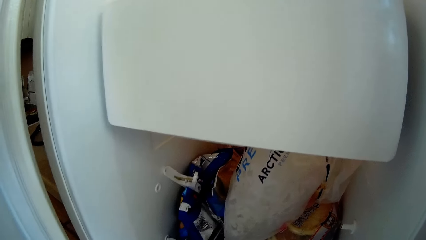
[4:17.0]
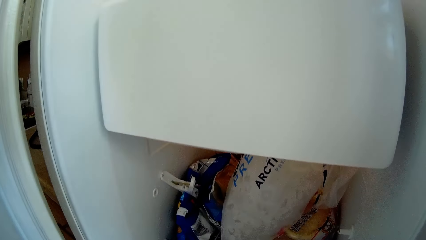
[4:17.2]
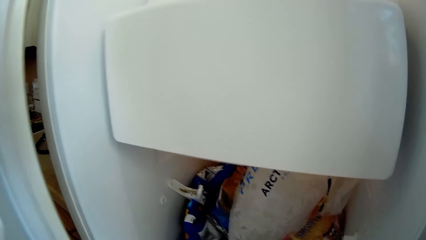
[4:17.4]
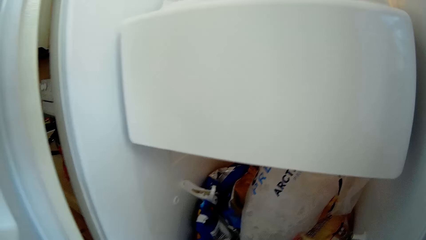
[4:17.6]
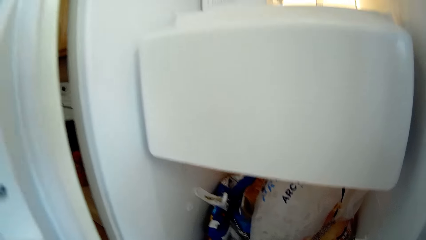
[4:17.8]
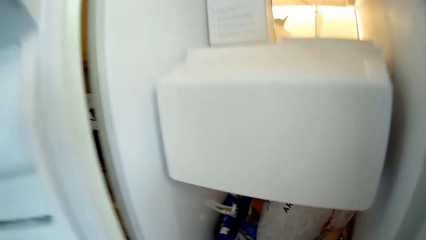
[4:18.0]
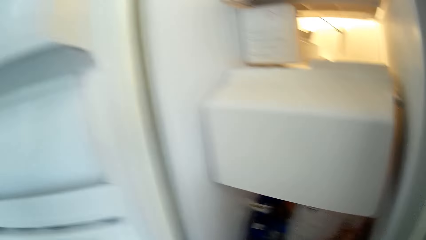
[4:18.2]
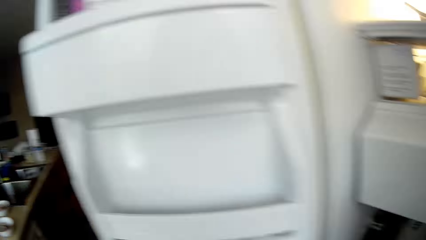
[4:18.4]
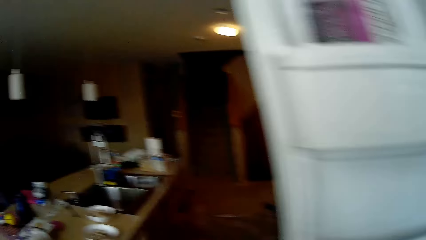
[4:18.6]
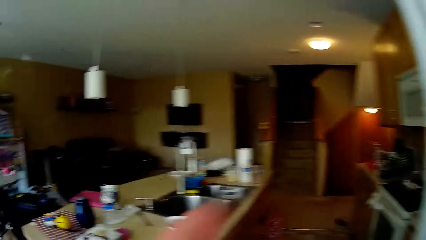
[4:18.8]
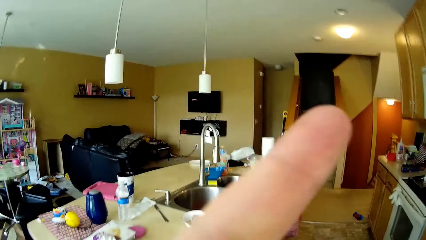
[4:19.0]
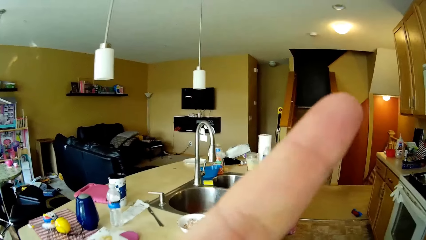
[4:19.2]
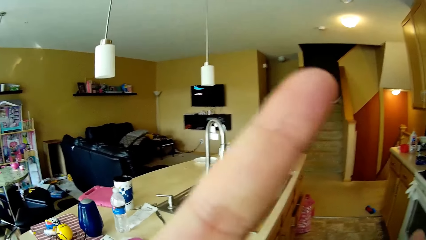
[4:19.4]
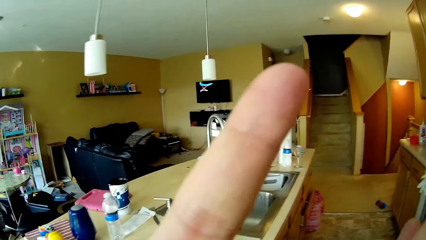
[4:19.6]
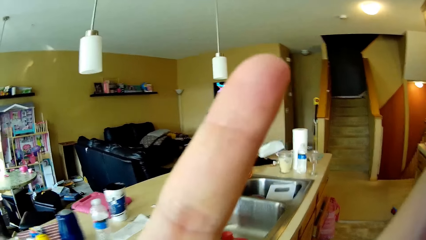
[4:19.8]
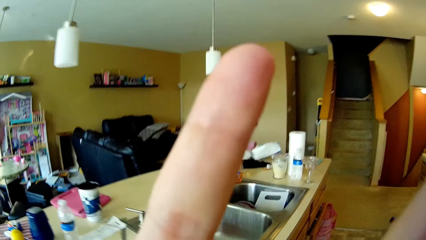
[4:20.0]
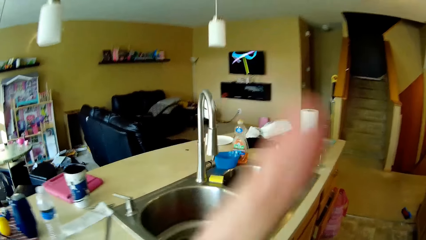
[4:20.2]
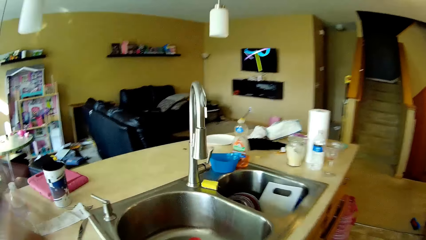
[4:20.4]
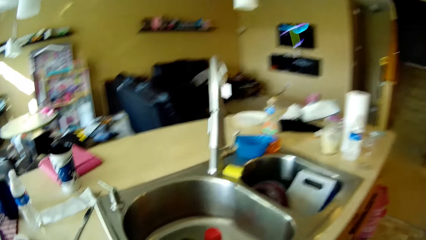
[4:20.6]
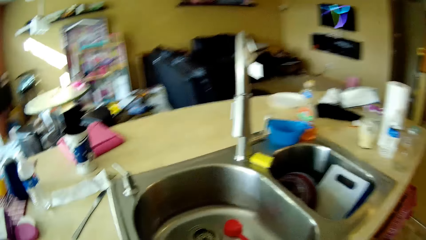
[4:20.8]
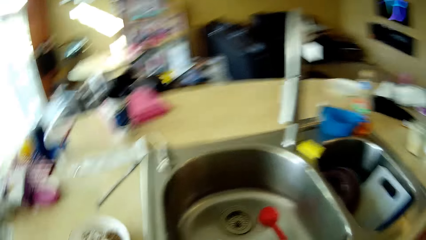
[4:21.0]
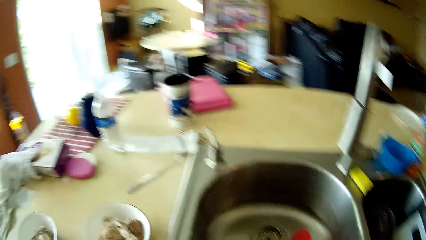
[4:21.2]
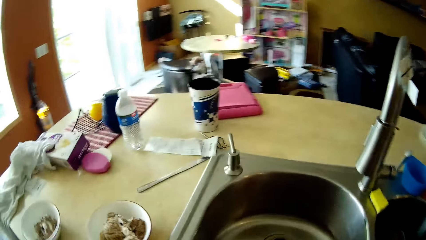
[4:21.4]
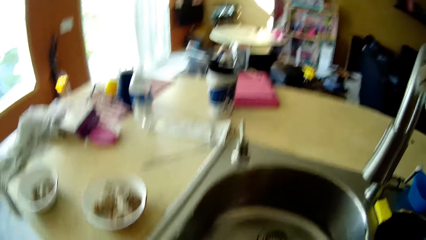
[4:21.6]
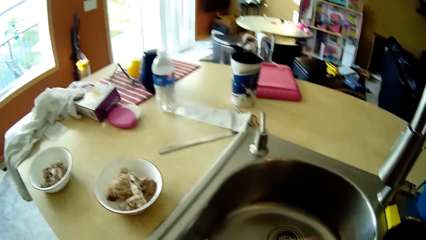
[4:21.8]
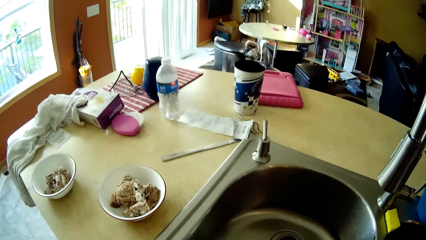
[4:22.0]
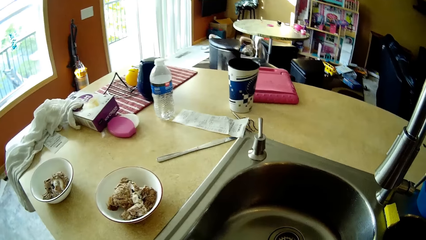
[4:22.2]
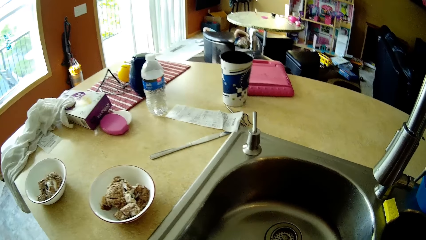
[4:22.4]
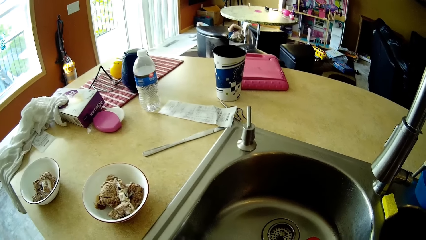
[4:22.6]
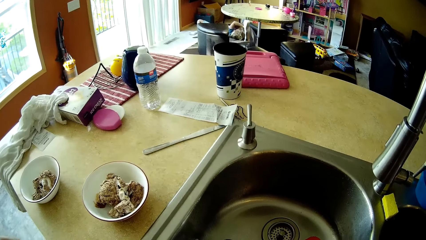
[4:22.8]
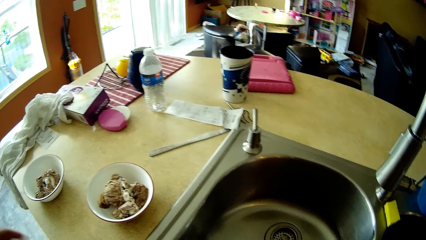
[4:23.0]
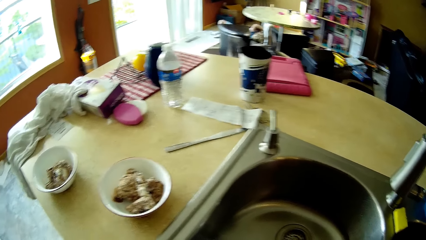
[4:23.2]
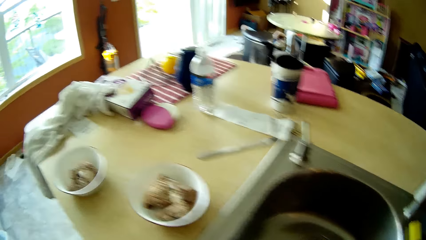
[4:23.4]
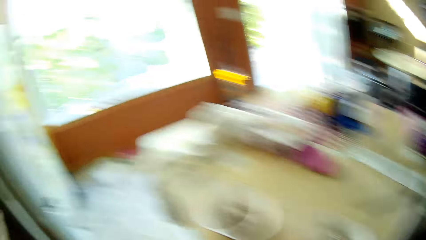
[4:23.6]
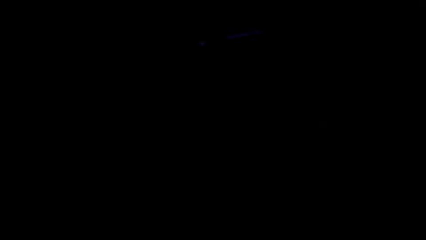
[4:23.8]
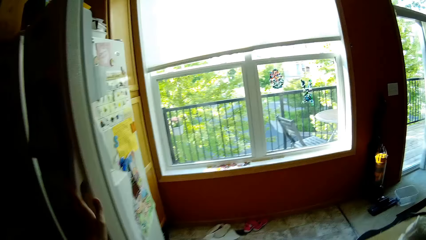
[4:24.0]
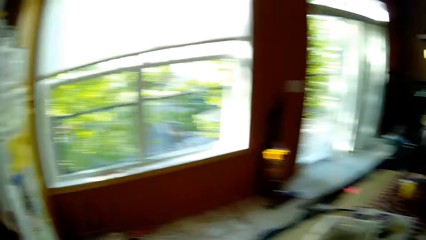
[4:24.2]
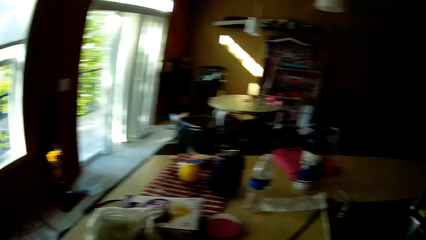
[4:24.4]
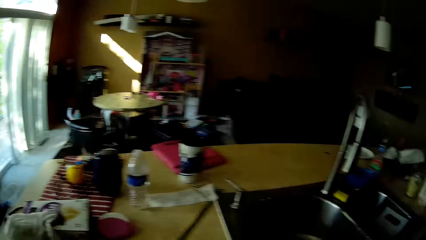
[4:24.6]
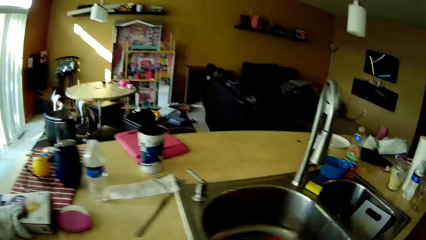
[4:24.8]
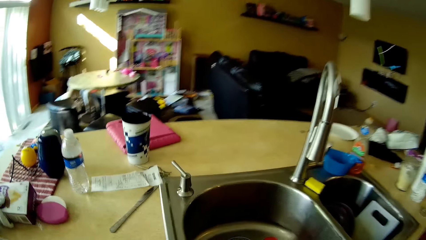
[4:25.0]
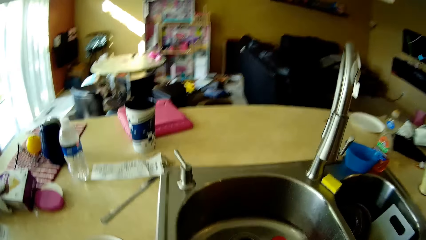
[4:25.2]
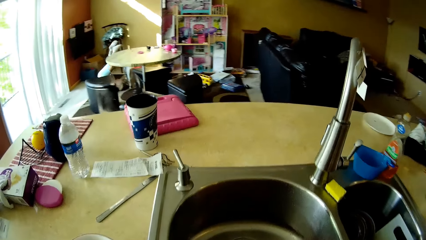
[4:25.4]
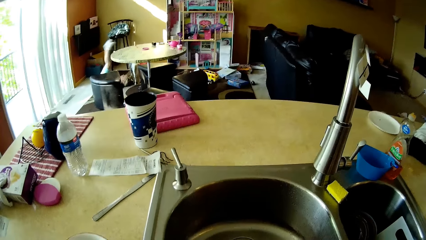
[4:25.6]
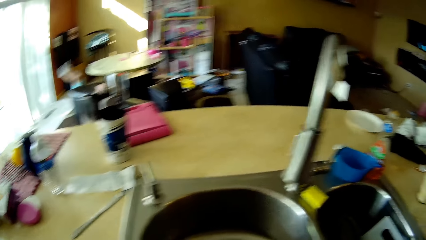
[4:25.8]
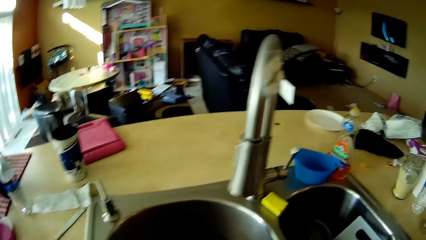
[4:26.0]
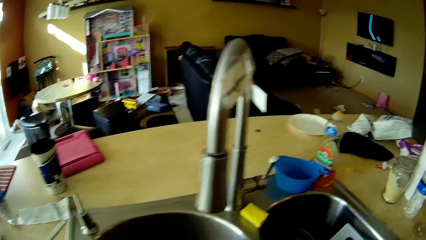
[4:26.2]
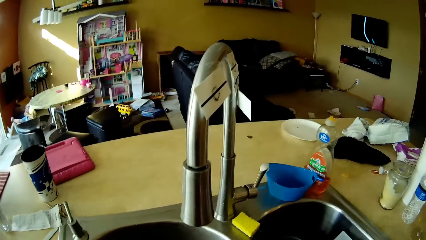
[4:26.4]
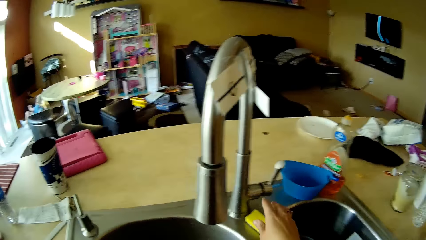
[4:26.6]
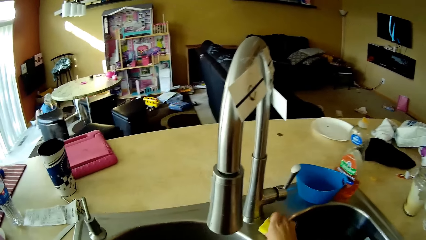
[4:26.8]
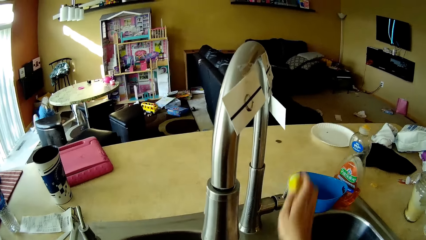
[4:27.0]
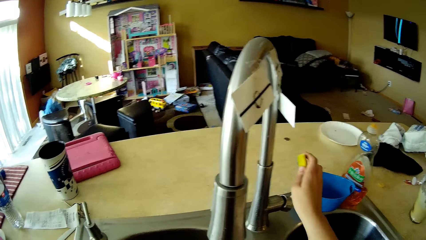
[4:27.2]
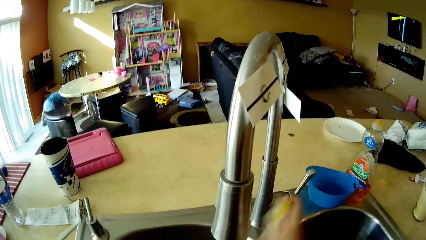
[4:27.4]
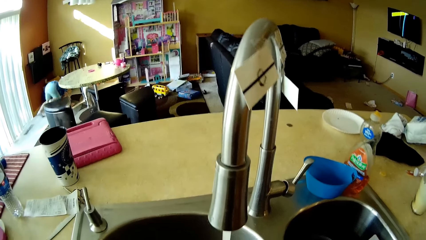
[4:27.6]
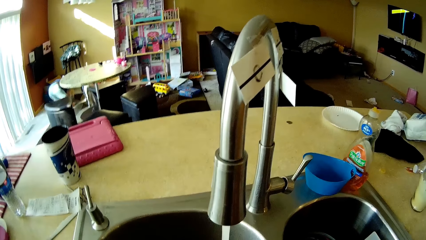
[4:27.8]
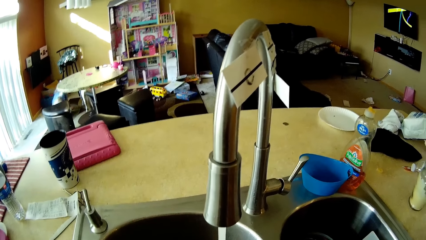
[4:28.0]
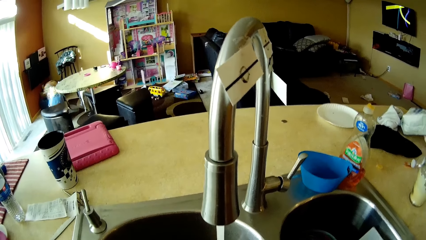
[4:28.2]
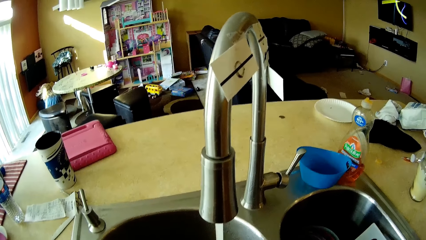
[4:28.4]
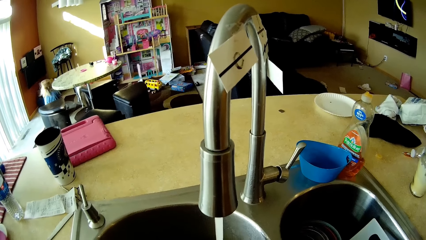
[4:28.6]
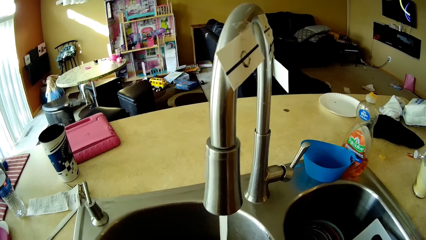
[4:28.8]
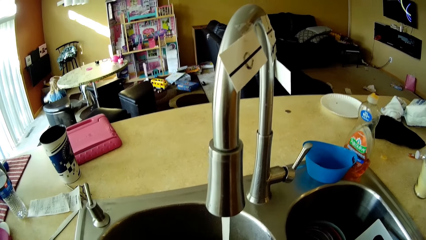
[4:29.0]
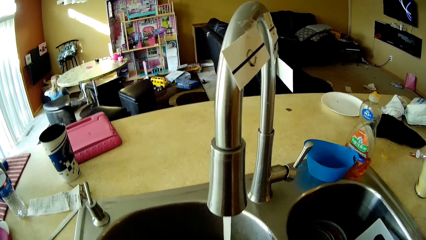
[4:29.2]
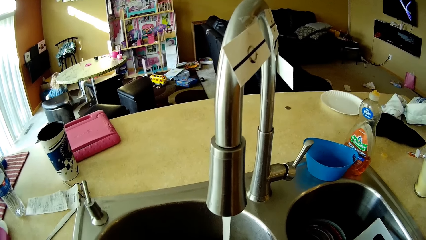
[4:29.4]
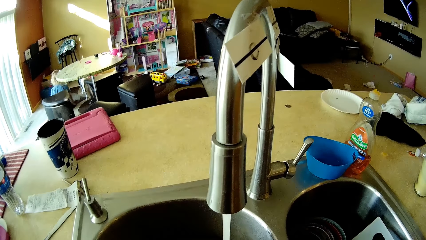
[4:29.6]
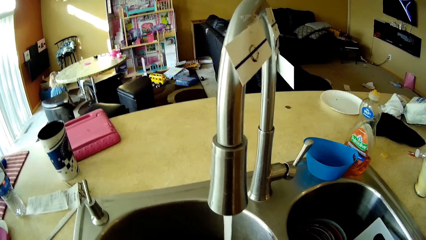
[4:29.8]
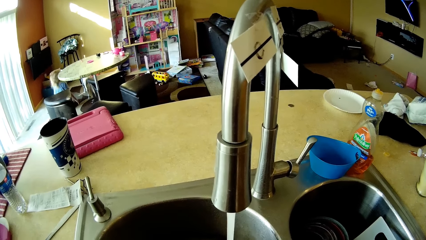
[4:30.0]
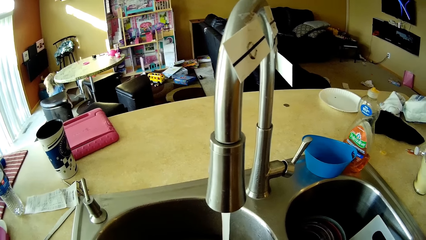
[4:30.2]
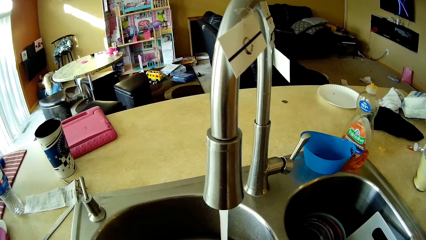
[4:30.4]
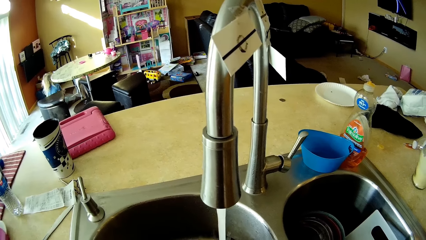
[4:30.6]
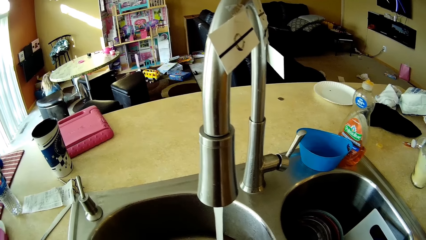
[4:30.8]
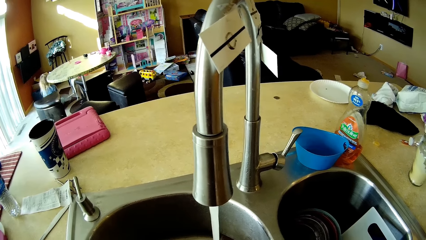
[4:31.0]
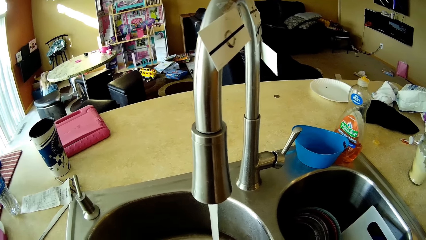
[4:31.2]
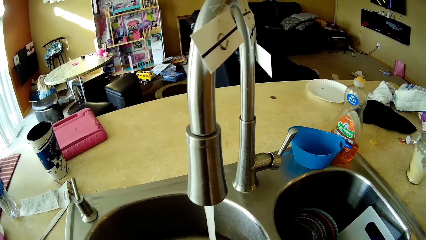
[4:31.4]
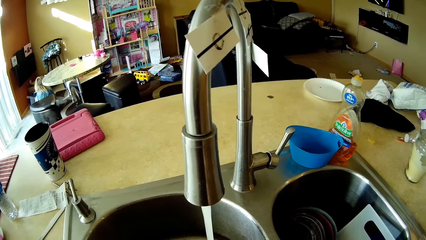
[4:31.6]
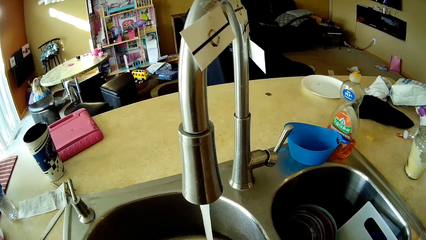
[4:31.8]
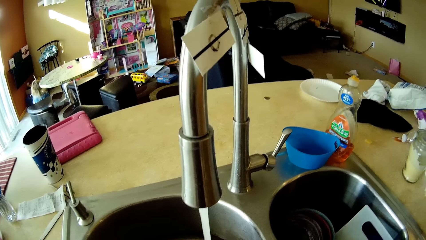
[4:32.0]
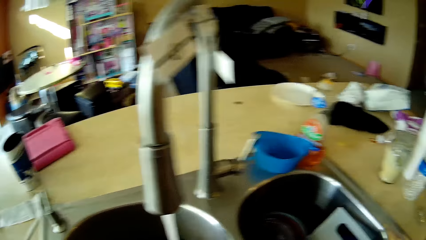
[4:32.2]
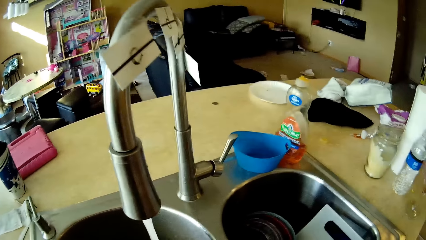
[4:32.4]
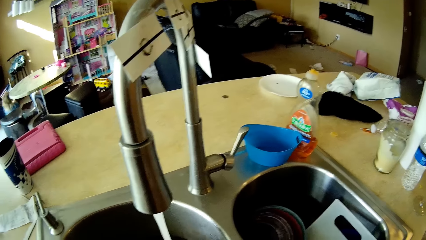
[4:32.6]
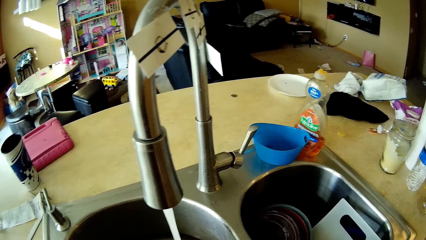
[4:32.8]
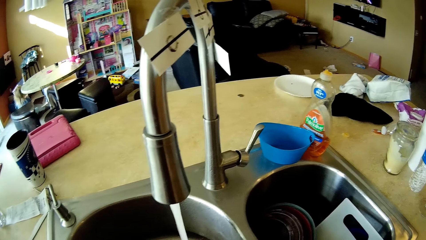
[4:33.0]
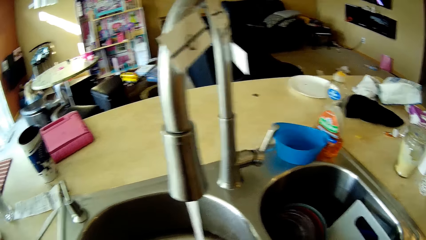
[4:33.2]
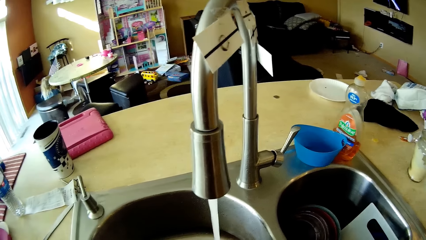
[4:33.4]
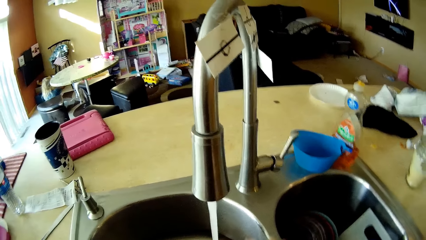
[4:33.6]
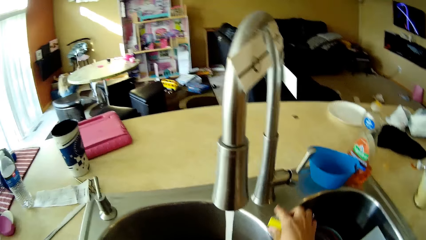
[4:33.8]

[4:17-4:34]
The camera wearer closes the refrigerator with her left hand. She licks her left middle finger. She points at the fridge. She walks around. She walks around again. She picks up a foam from the kitchen sink with her right hand. She turns on the tap on the kitchen sink with her right hand. She lifts her hands. The girl picks up a flag from the floor with her right hand.
